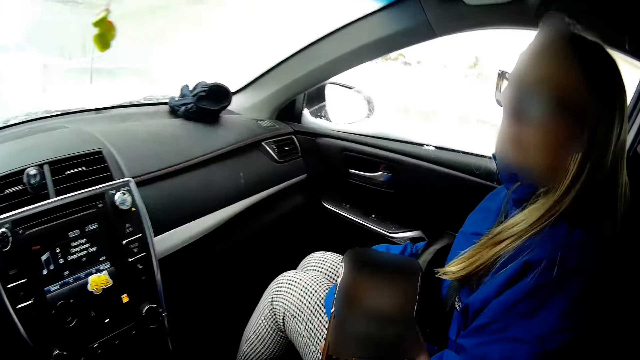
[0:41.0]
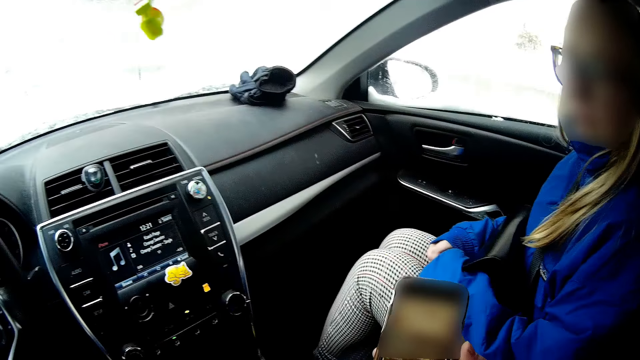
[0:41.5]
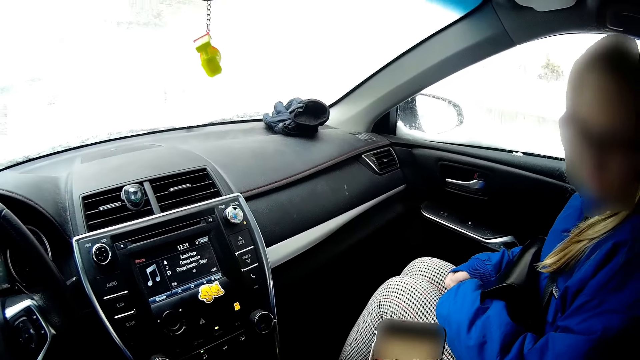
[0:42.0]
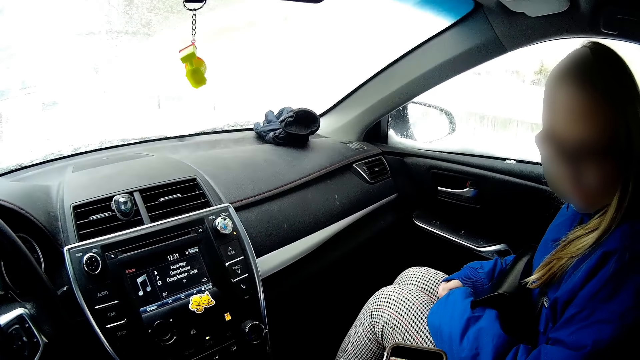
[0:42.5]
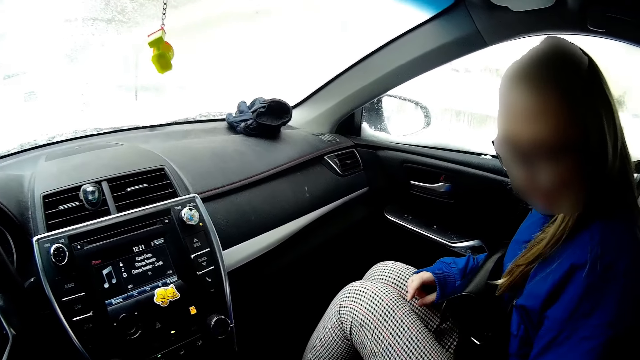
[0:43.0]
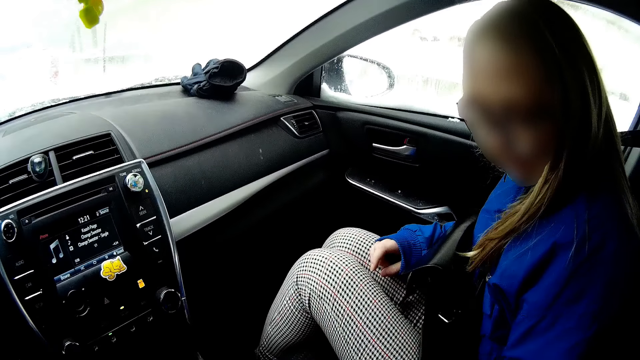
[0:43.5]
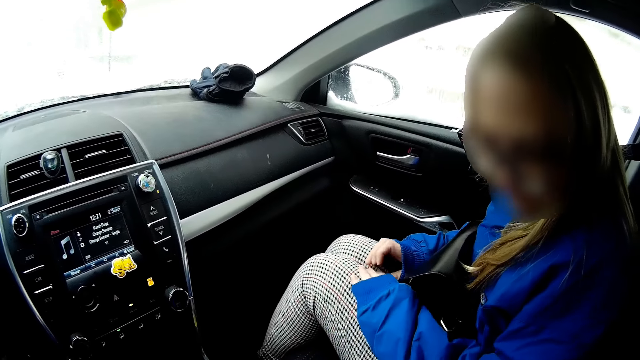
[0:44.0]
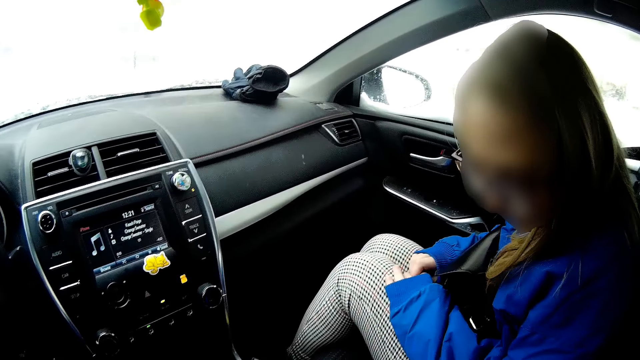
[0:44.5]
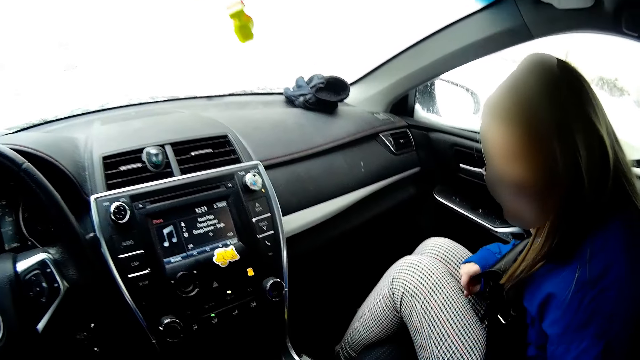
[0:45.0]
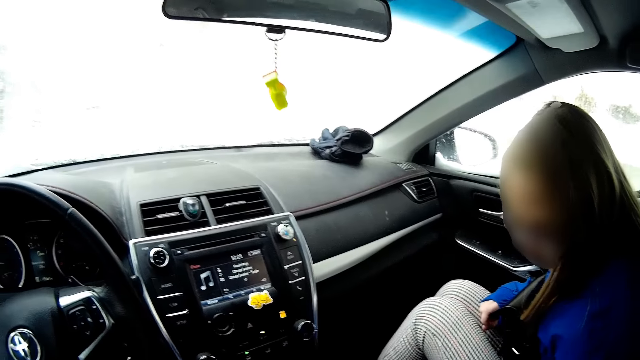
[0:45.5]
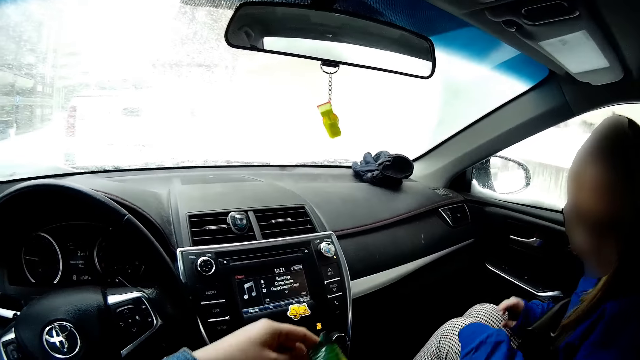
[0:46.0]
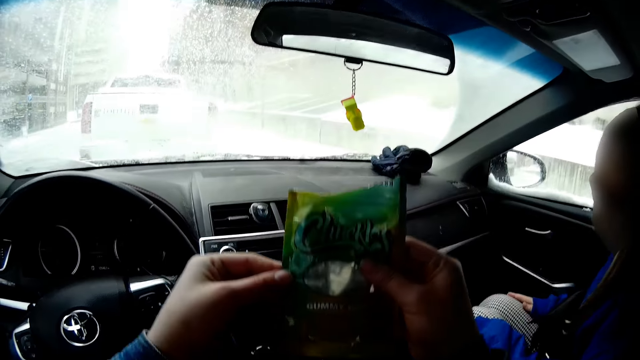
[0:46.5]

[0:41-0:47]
The camera wearer drops the phone from her left hand. A lady looks around. The lady moves the hand. The lady touches something. The camera wearer picks up a candy pack or gummy worms sachet with both hands.

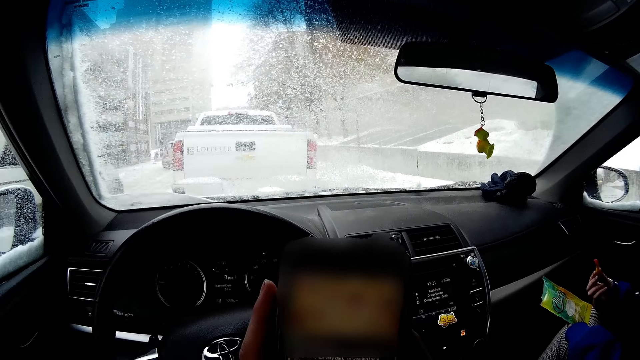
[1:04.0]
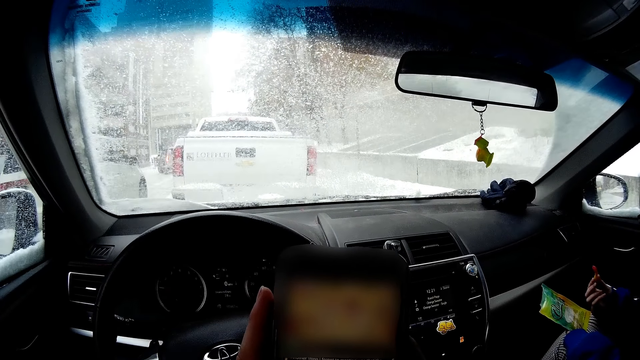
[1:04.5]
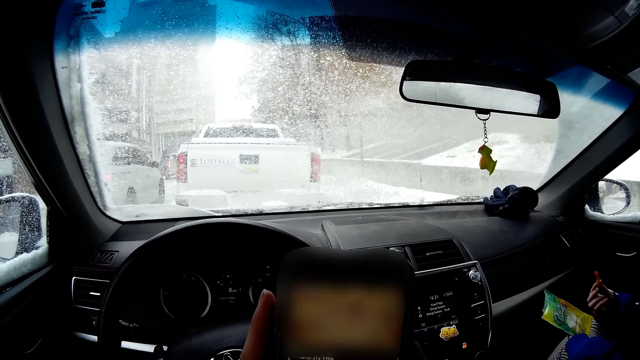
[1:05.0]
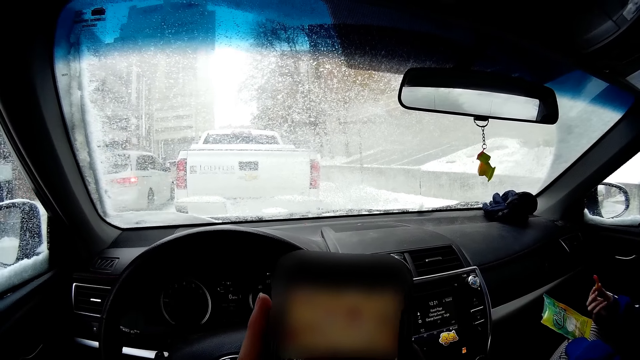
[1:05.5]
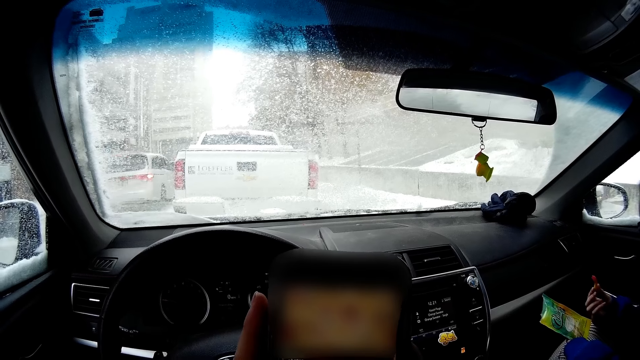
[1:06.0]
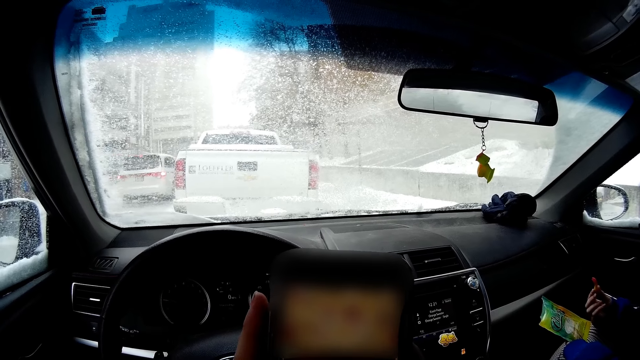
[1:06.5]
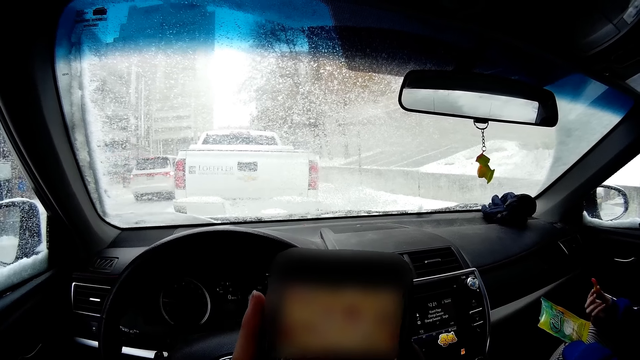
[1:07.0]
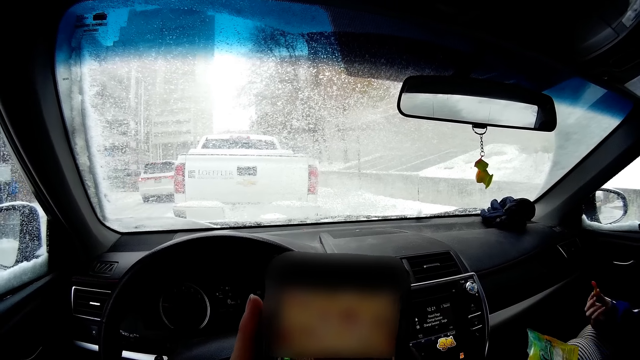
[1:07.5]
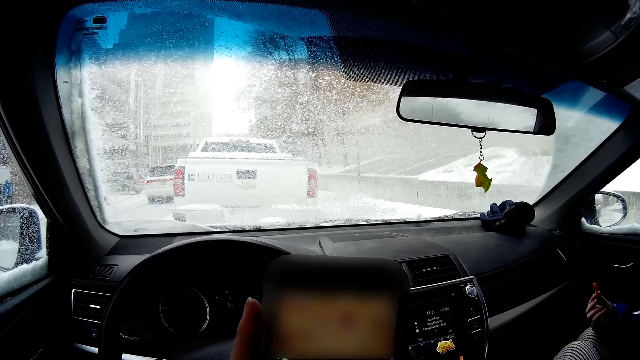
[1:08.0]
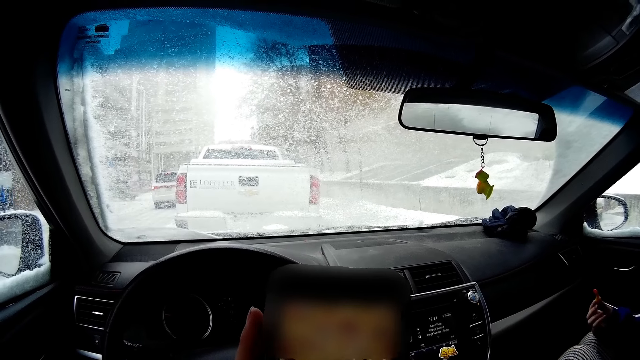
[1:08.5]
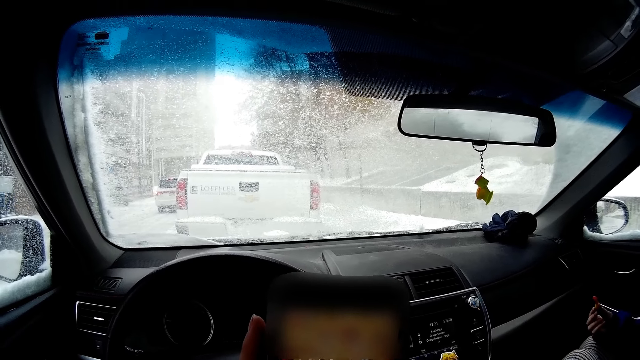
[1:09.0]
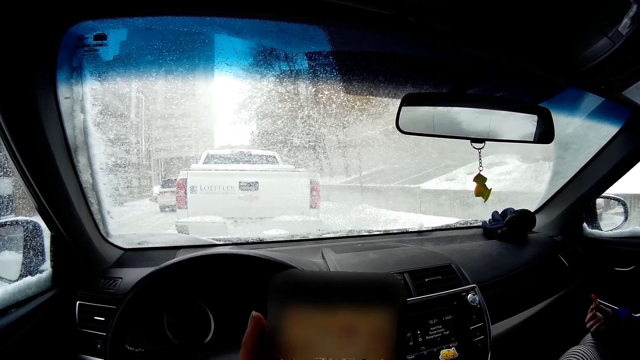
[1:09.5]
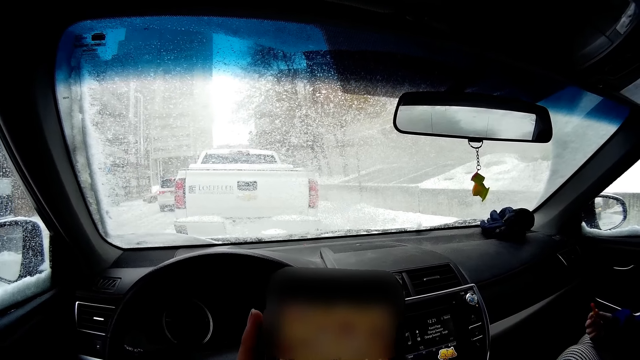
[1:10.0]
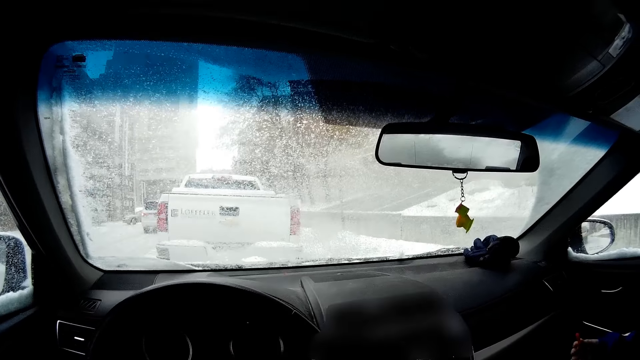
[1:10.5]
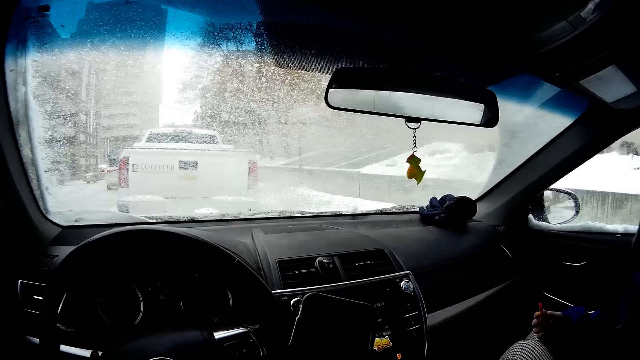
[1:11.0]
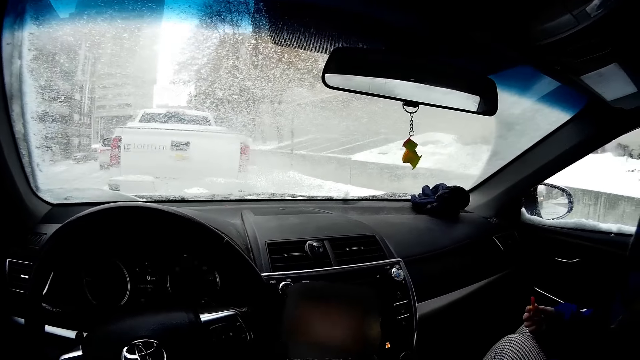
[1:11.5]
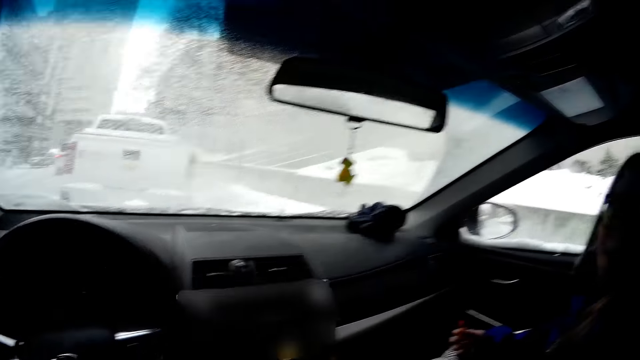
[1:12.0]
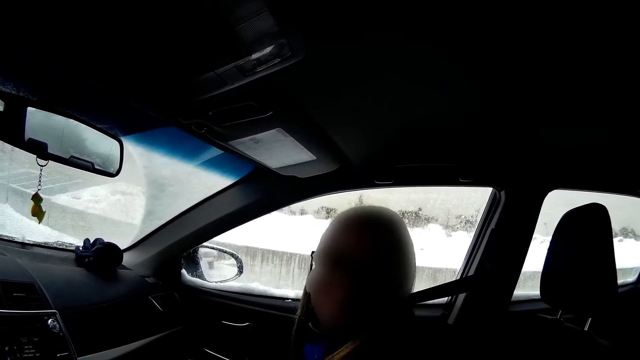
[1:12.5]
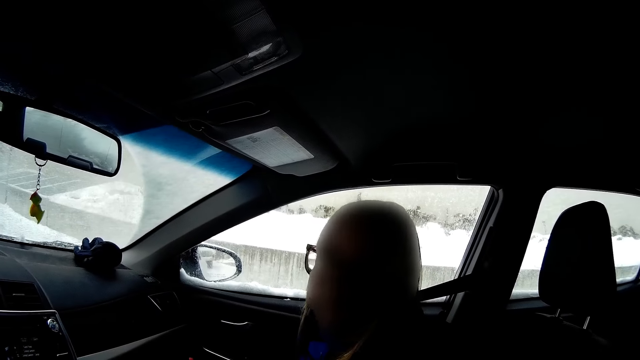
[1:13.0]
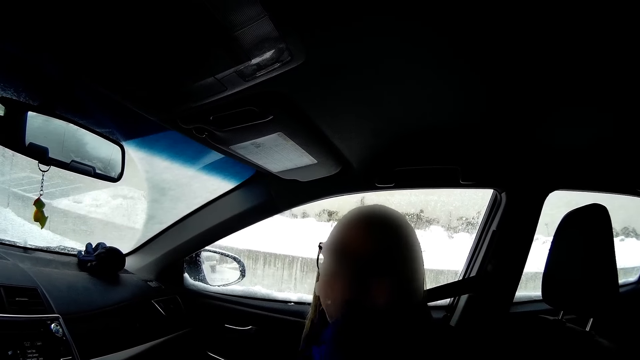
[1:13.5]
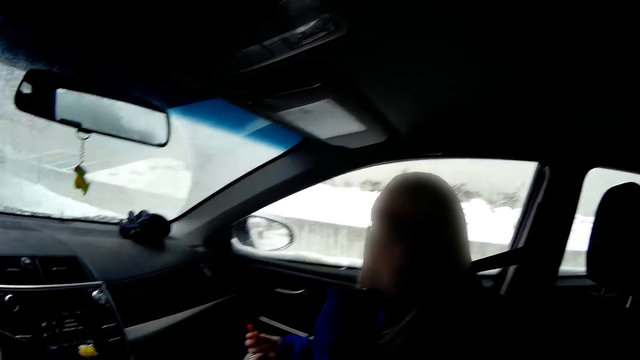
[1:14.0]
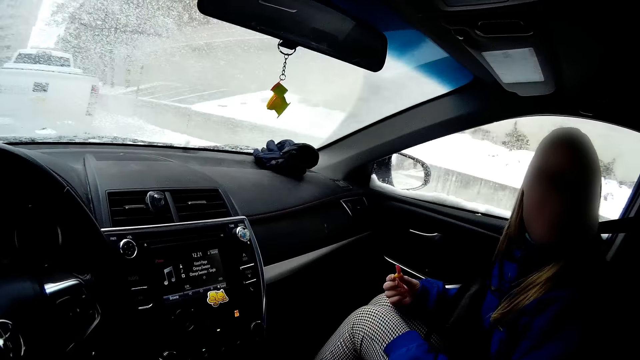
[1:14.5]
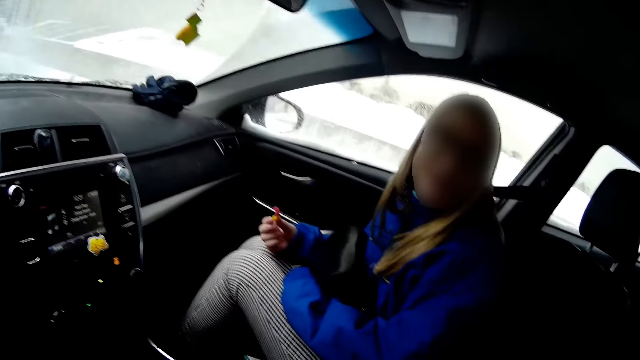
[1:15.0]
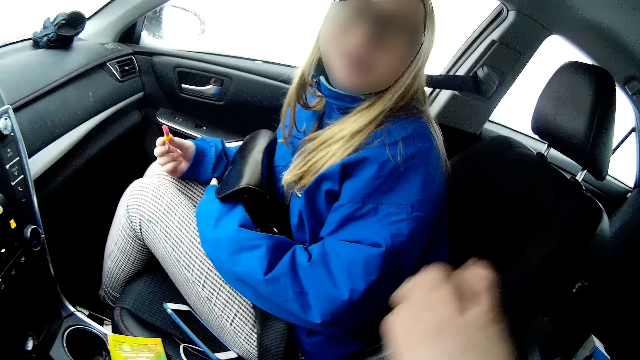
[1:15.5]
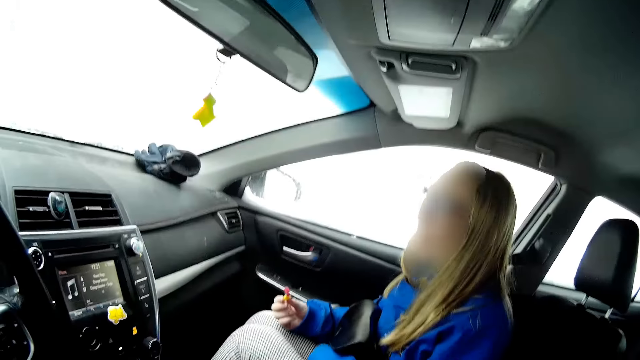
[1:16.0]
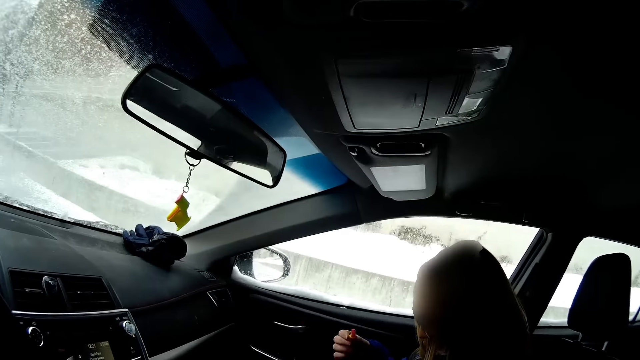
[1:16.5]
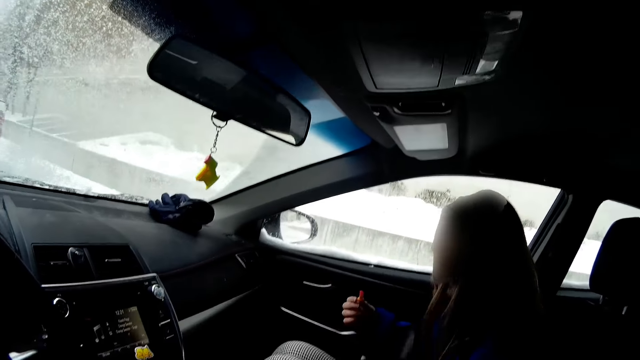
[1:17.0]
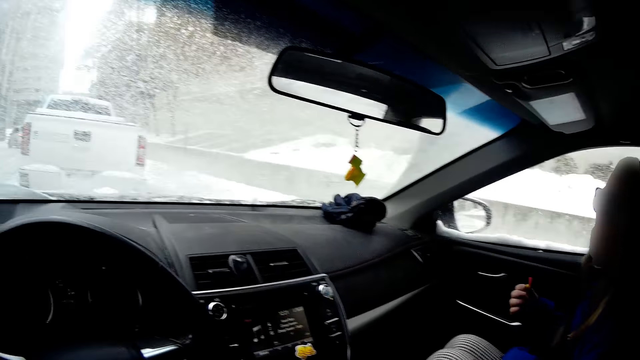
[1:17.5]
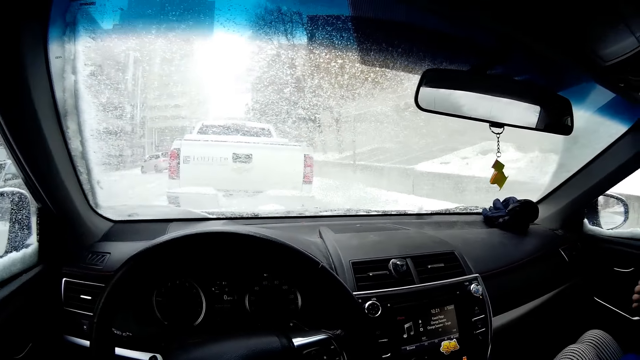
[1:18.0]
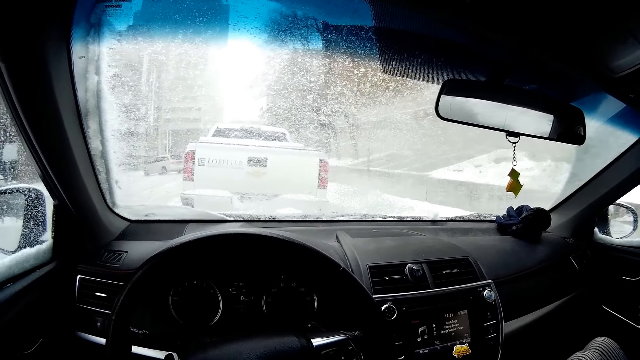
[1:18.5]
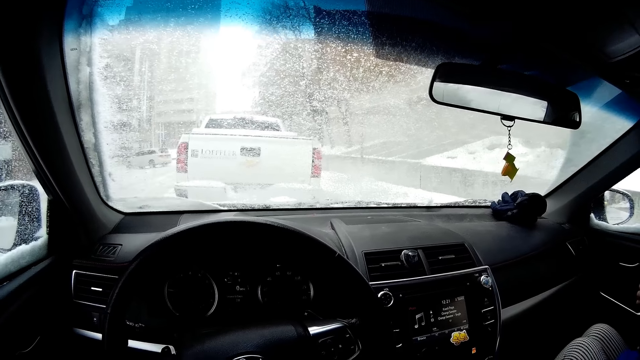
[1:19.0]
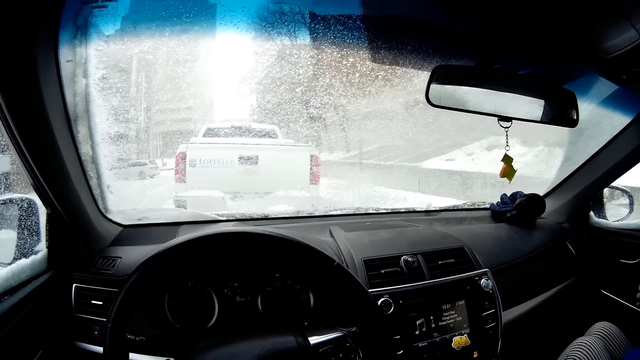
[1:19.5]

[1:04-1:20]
The camera wearer holds the phone with both hands. A lady moves the sachet. The camera wearer switches off the phone. They look around. The lady converses with the camera wearer. The lady moves the hand. The camera wearer touches the belt. The lady moves the hands. The camera wearer looks around.
